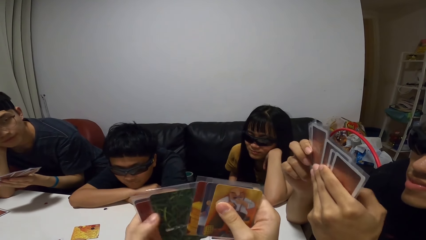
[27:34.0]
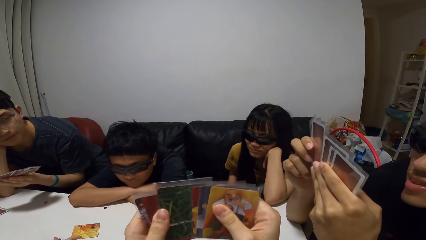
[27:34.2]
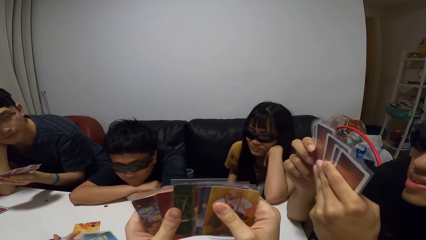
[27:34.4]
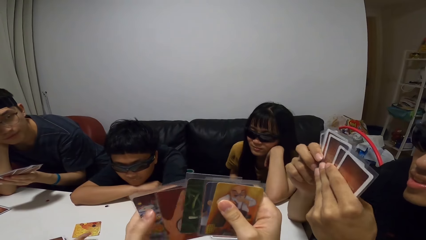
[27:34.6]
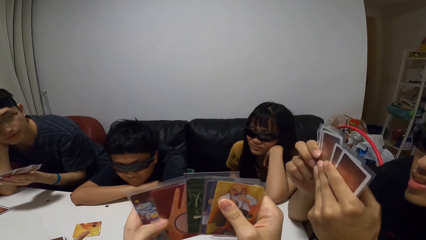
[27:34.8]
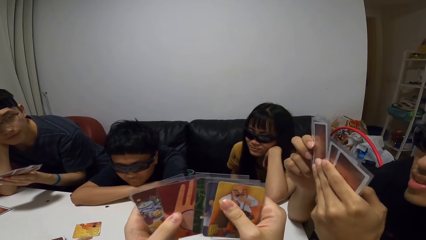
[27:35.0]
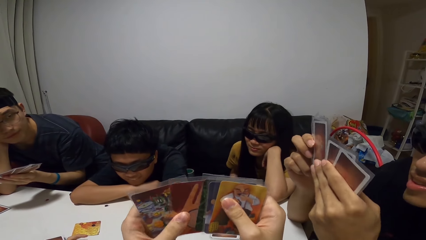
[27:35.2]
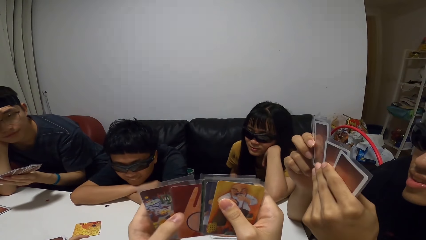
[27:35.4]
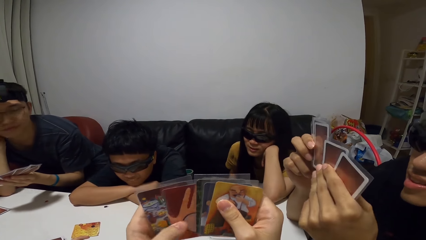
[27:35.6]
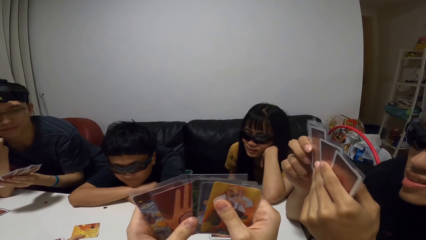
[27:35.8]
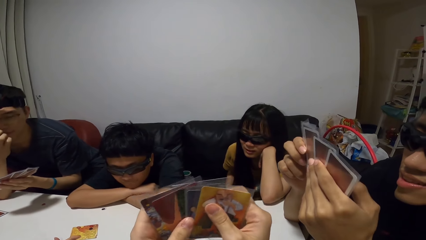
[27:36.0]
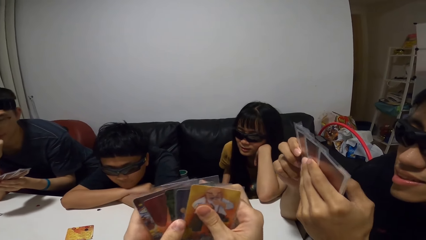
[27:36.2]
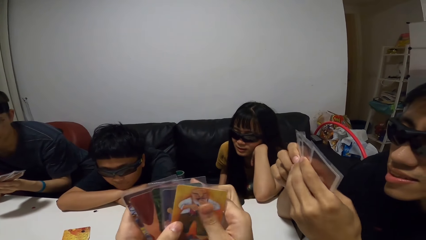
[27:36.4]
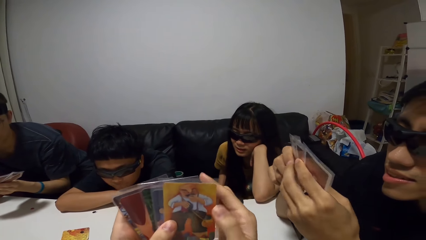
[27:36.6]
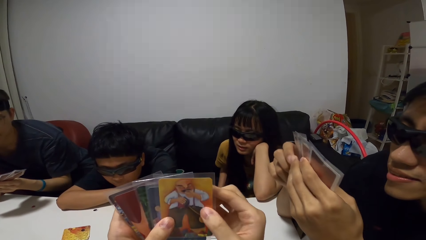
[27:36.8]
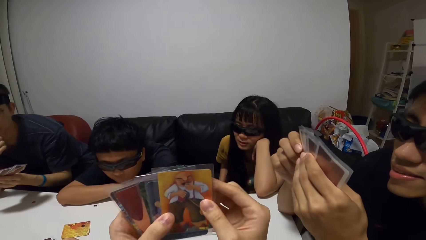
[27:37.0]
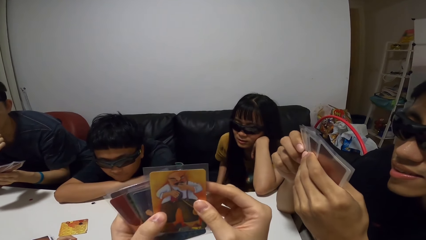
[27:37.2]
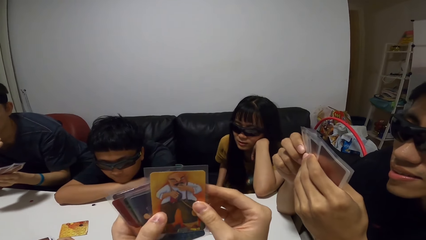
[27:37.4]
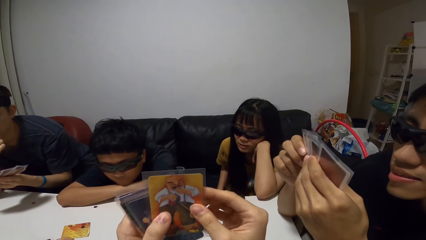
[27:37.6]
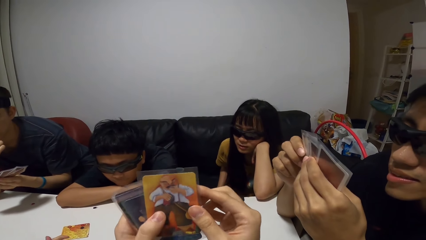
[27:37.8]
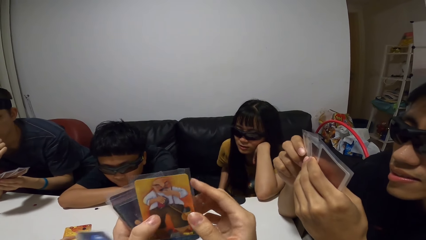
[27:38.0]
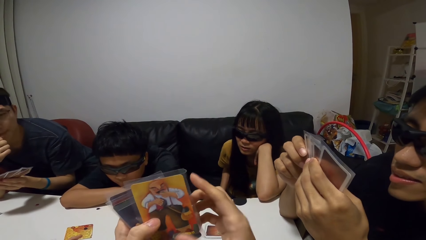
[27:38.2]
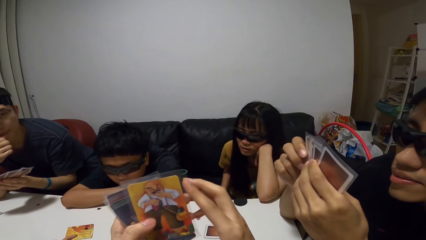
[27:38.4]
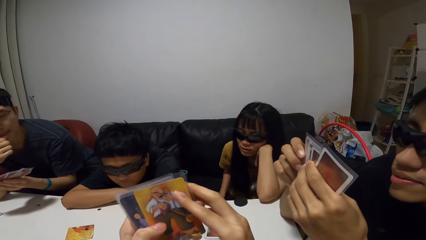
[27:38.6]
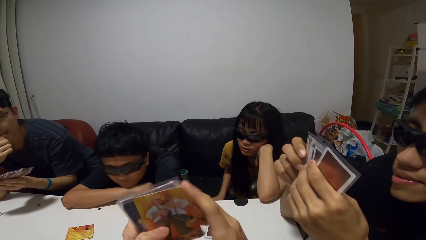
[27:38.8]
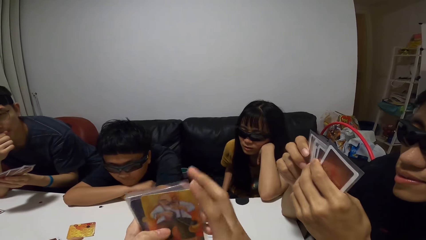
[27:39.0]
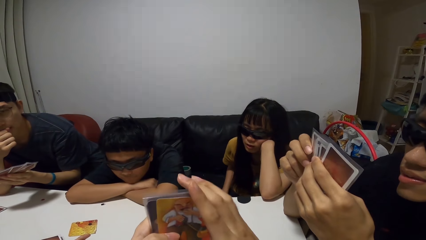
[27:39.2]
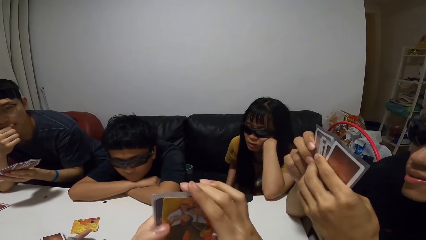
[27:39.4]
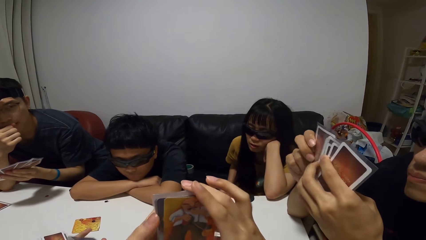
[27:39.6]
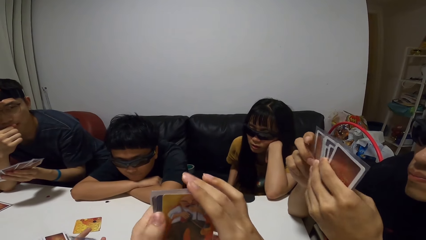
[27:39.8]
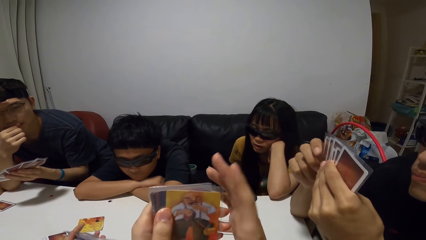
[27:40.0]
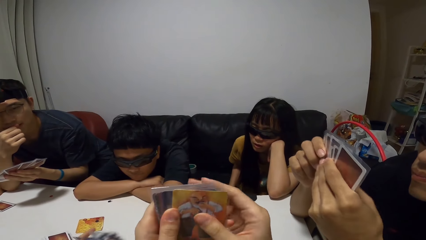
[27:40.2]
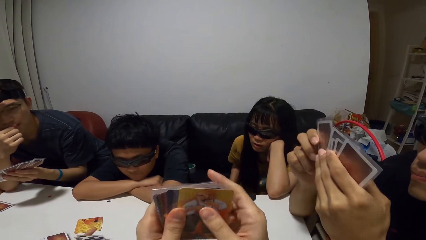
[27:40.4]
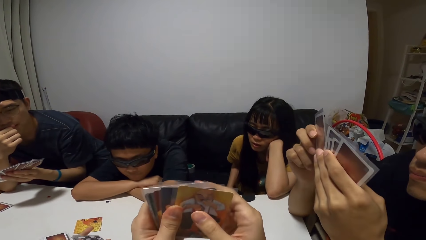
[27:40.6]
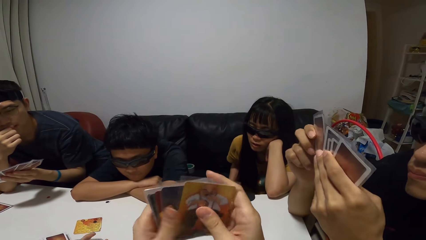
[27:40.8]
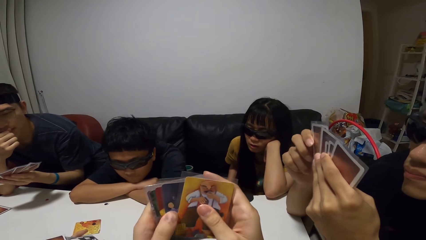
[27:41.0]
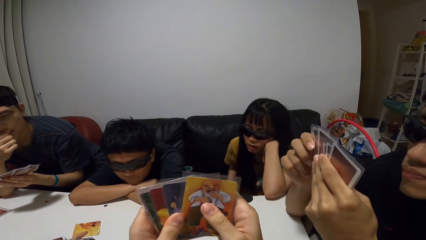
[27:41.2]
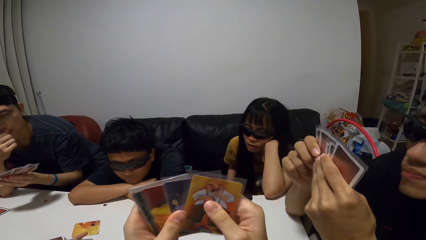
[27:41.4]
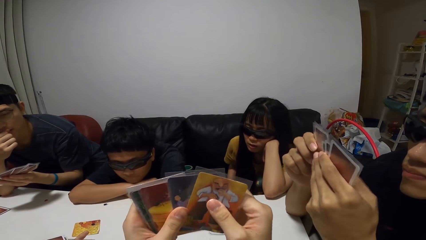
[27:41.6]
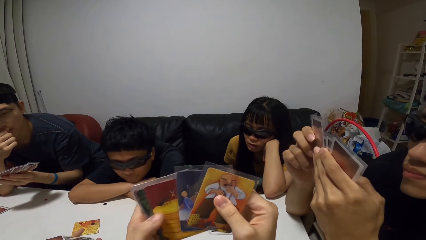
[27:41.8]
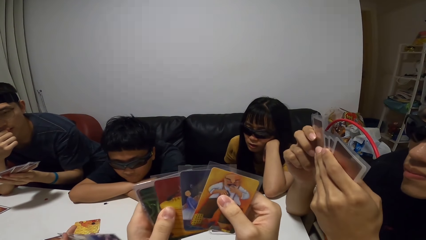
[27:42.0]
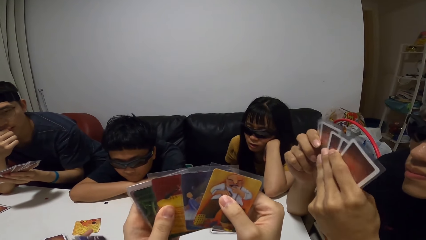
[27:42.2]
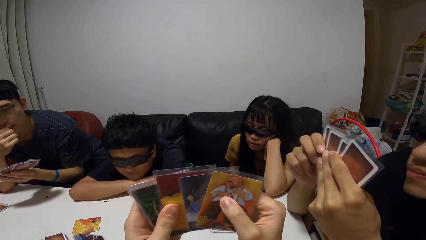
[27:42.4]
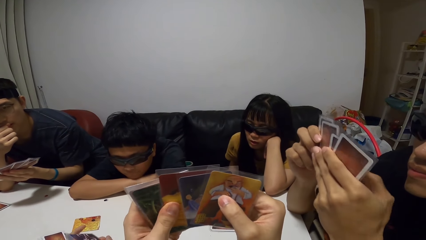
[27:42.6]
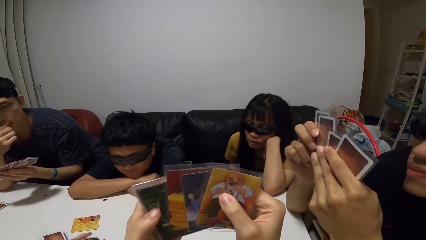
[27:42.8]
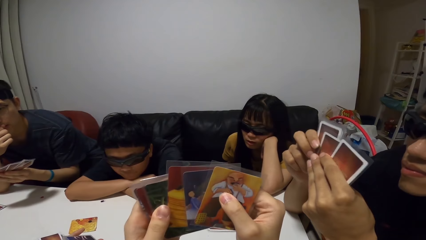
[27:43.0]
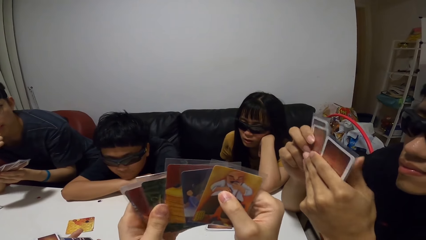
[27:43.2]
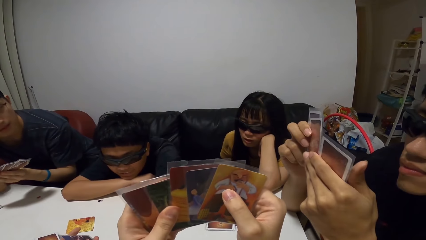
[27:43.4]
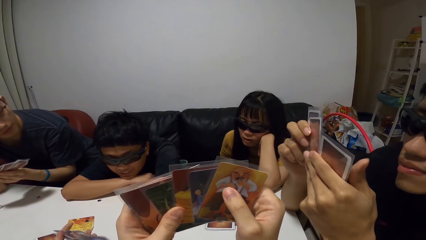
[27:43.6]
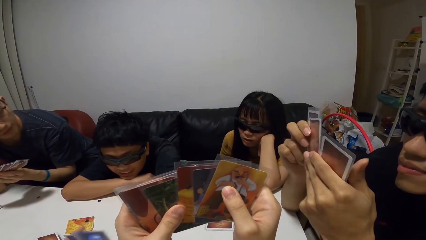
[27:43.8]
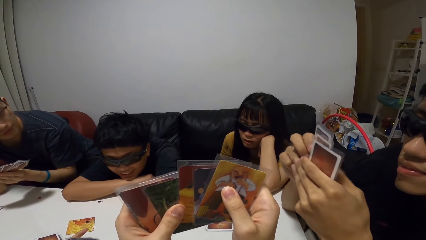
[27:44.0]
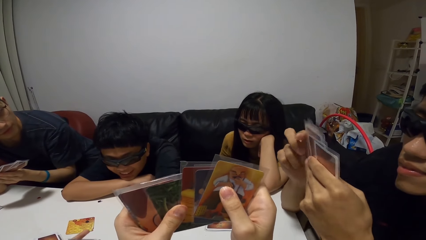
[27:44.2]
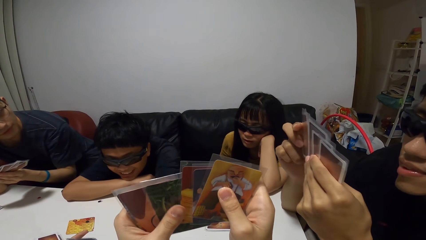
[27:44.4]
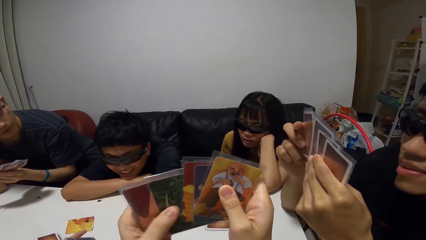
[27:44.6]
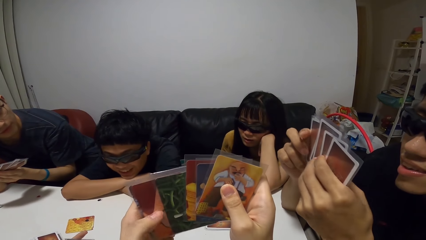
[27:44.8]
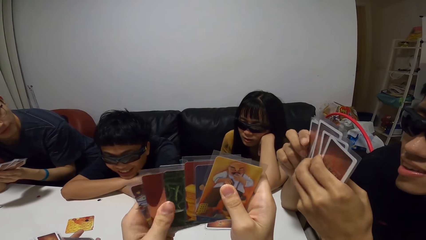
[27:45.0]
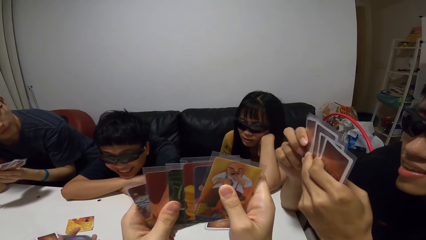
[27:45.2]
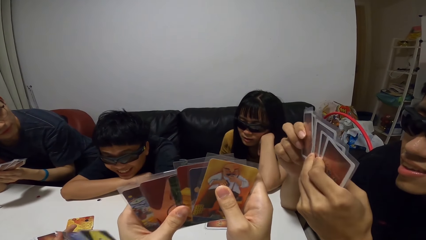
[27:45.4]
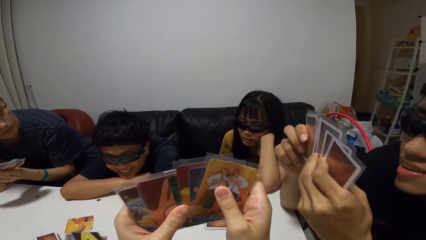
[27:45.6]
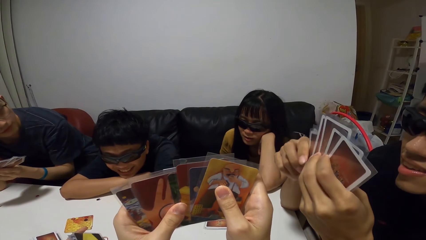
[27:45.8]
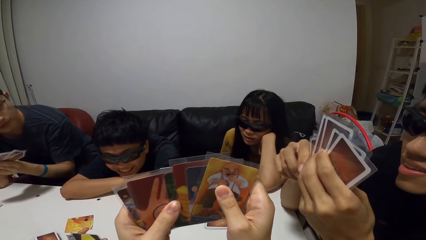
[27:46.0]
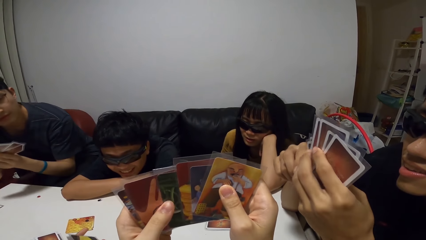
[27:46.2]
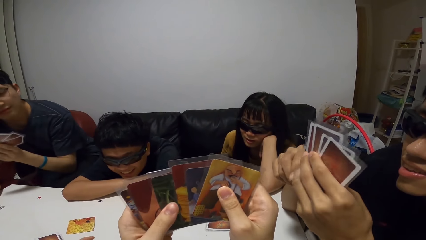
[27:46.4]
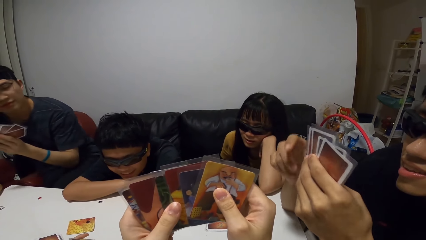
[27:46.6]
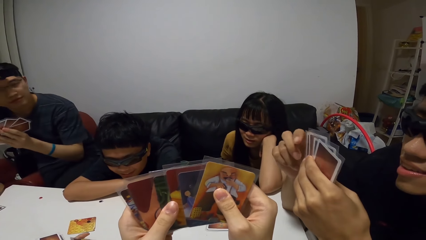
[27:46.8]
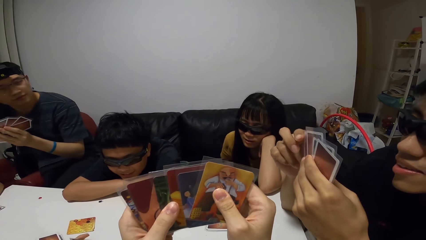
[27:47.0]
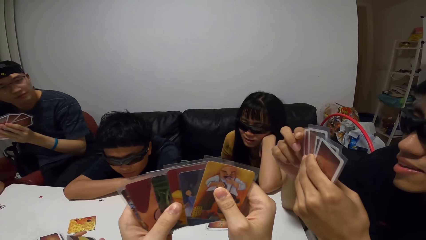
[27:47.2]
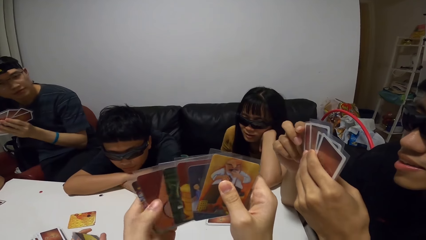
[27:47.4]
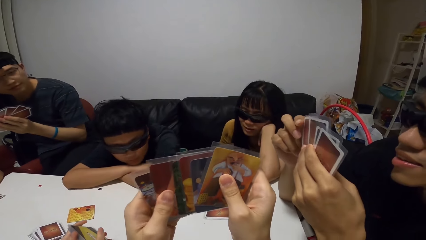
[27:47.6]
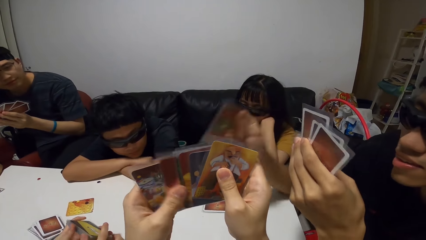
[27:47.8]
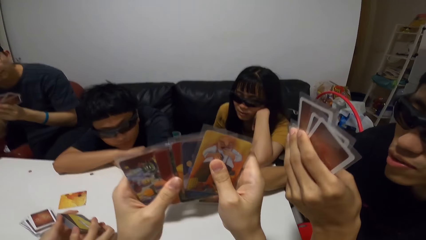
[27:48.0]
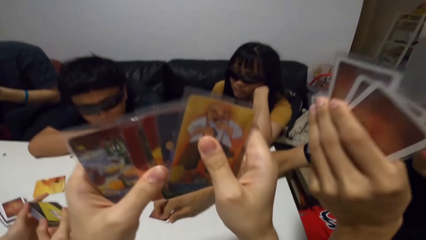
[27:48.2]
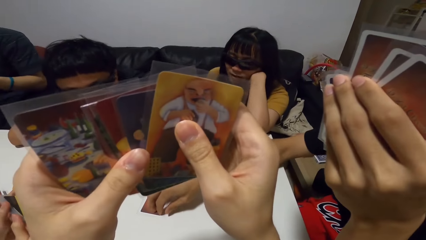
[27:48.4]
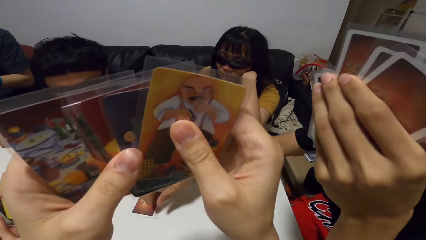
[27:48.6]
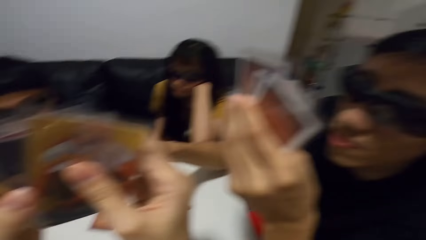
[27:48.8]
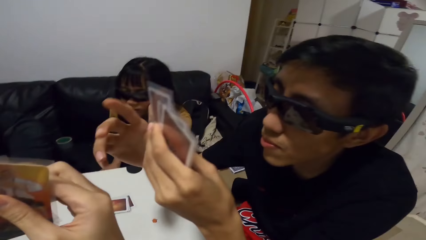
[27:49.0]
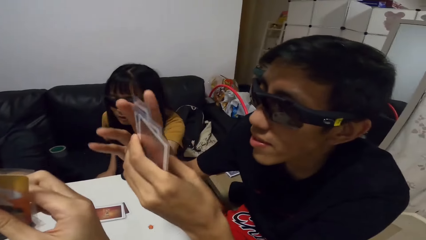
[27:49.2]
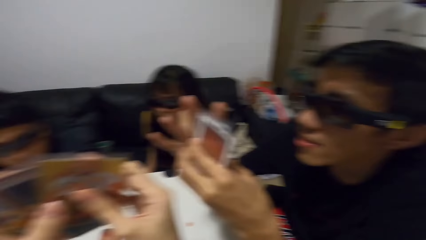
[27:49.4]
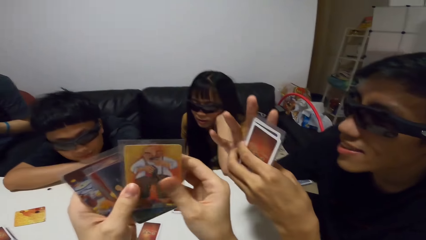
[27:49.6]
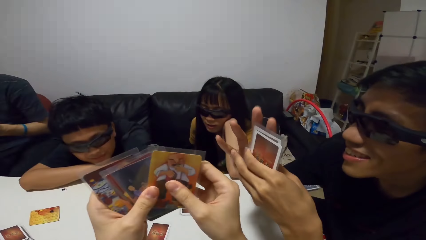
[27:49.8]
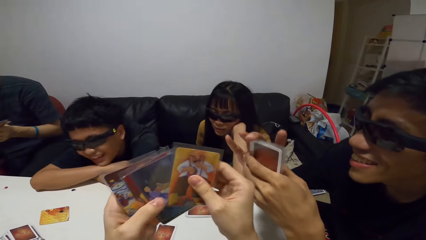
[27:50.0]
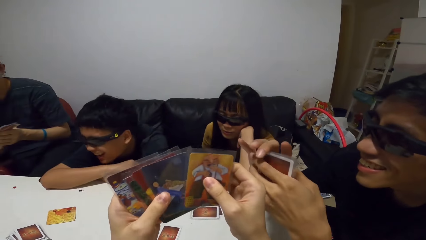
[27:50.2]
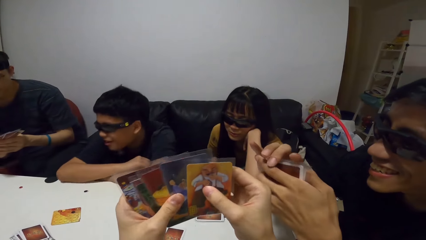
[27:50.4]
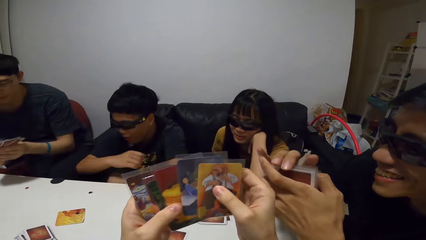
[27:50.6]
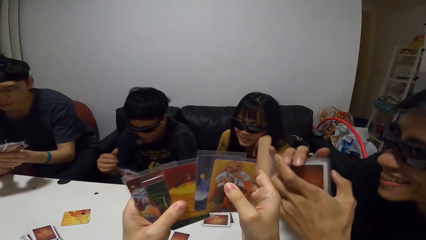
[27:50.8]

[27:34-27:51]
A man drops a card on the table with his right hand. He arranges the cards in his left hand with both hands.
